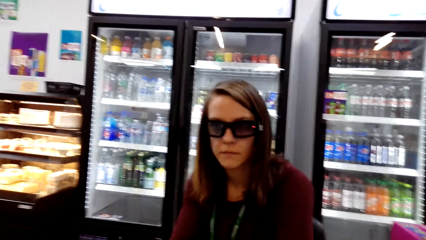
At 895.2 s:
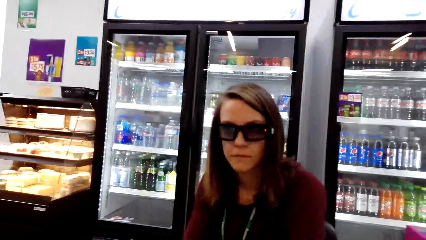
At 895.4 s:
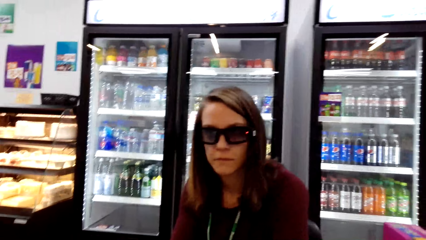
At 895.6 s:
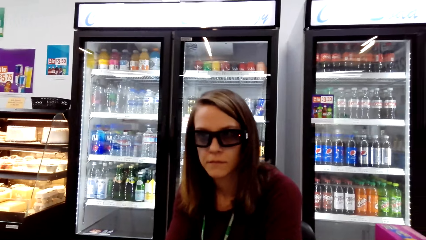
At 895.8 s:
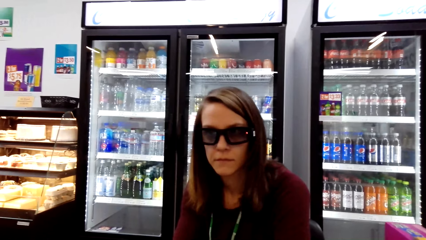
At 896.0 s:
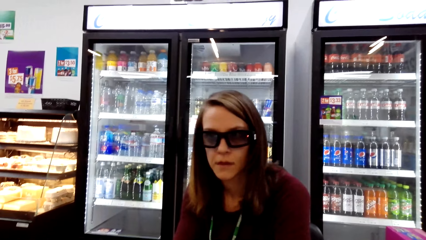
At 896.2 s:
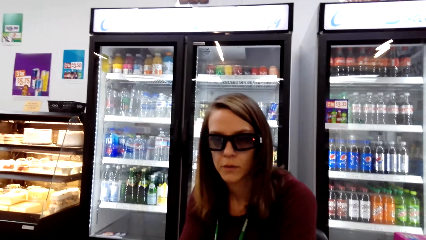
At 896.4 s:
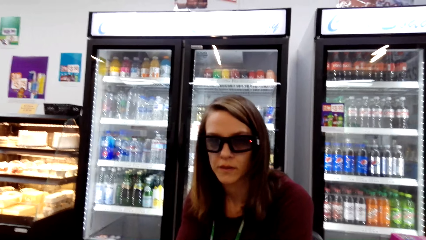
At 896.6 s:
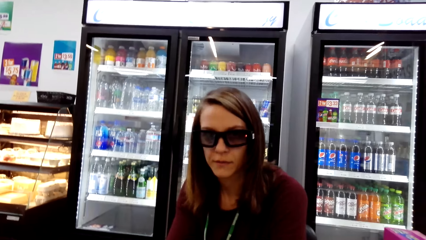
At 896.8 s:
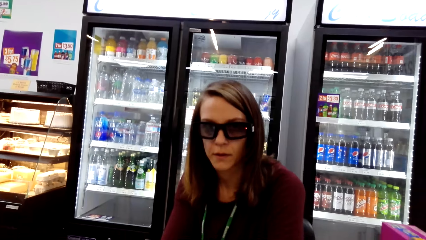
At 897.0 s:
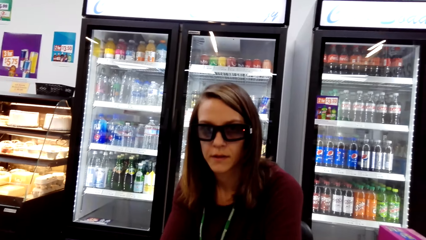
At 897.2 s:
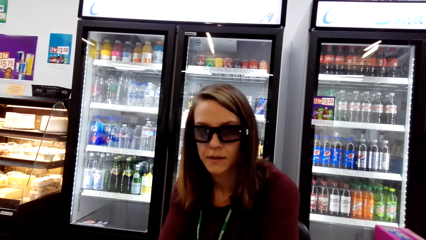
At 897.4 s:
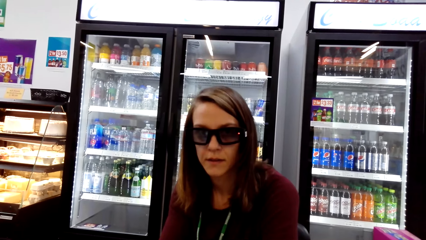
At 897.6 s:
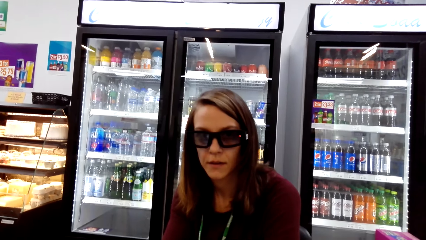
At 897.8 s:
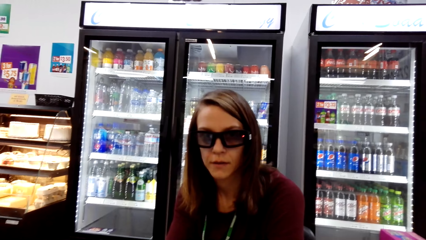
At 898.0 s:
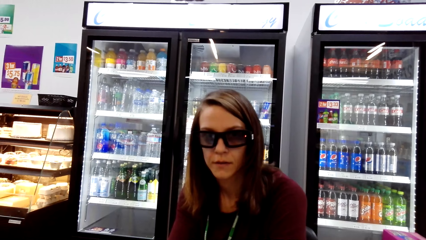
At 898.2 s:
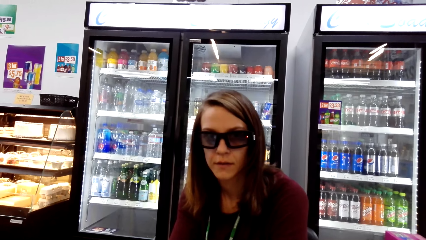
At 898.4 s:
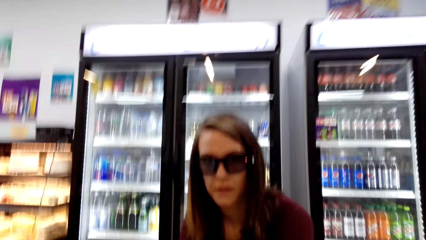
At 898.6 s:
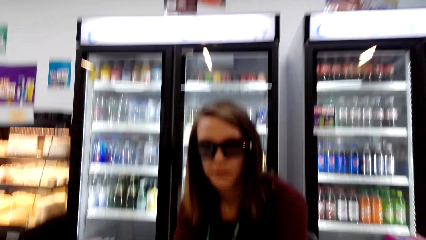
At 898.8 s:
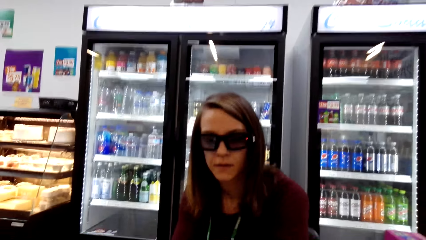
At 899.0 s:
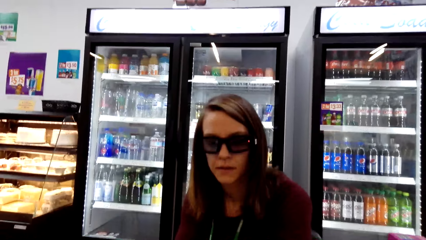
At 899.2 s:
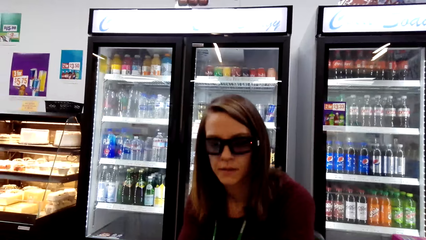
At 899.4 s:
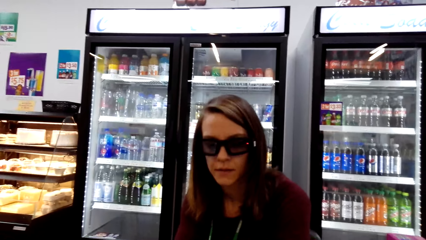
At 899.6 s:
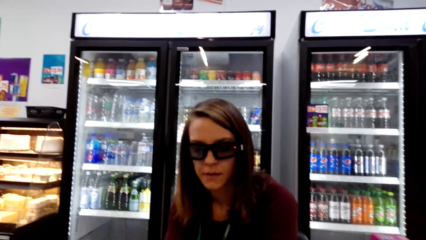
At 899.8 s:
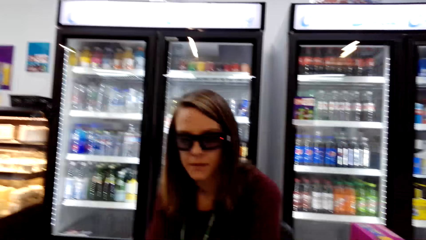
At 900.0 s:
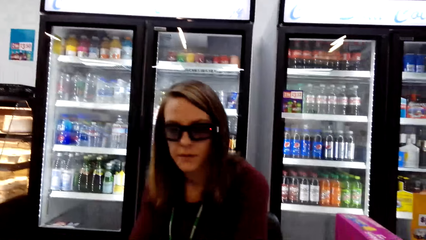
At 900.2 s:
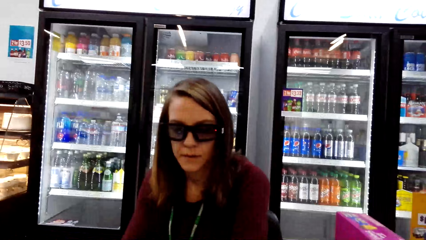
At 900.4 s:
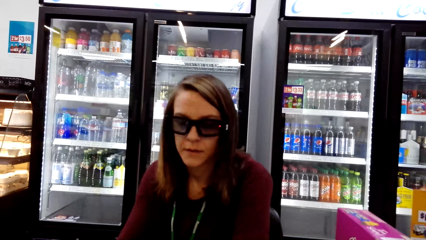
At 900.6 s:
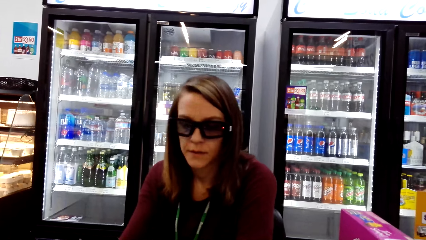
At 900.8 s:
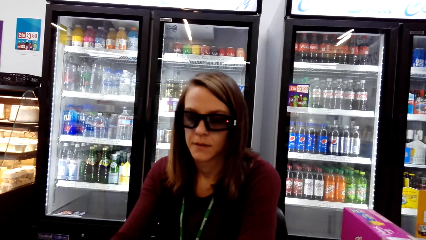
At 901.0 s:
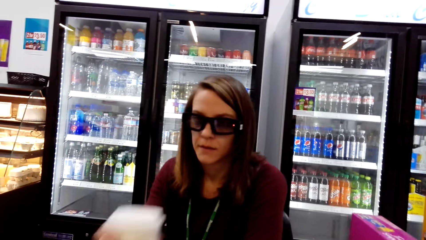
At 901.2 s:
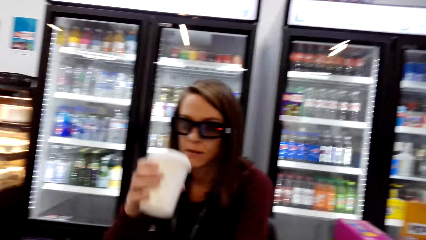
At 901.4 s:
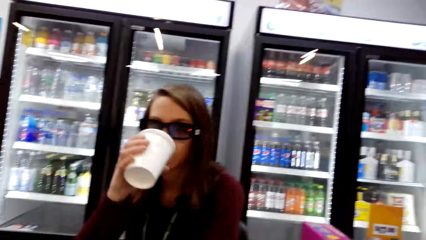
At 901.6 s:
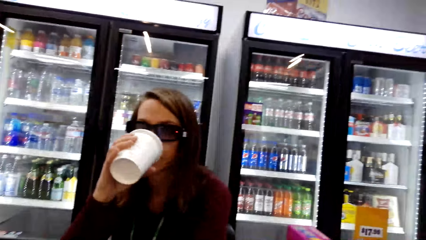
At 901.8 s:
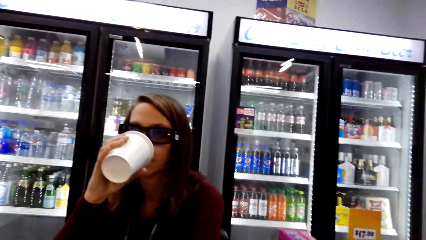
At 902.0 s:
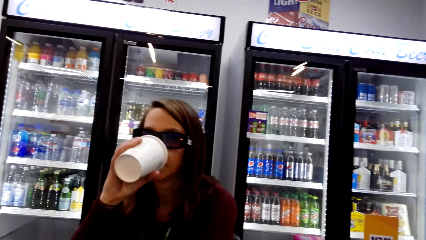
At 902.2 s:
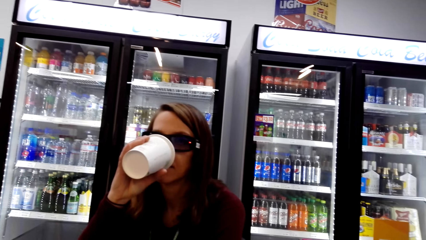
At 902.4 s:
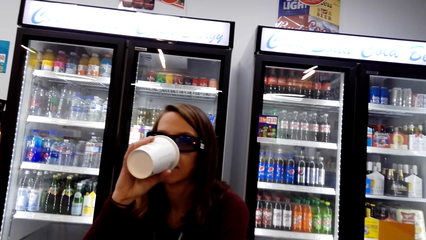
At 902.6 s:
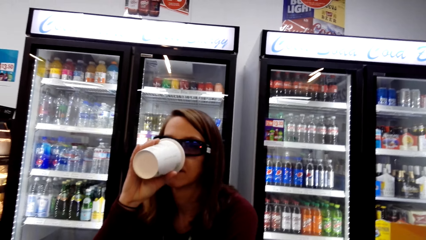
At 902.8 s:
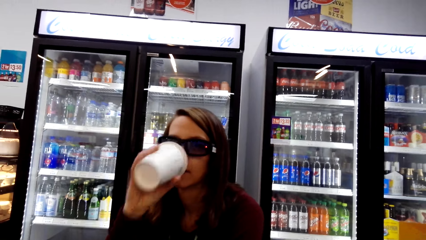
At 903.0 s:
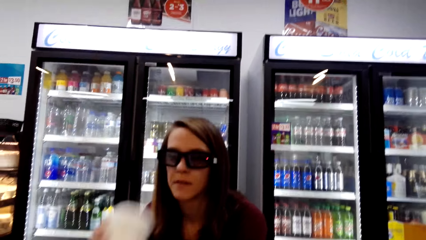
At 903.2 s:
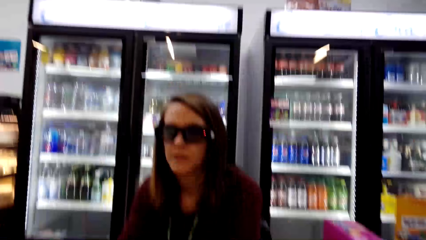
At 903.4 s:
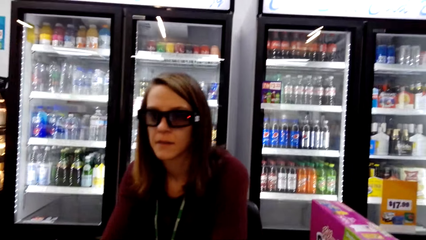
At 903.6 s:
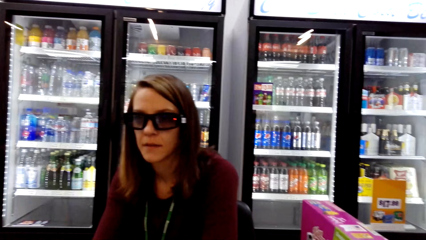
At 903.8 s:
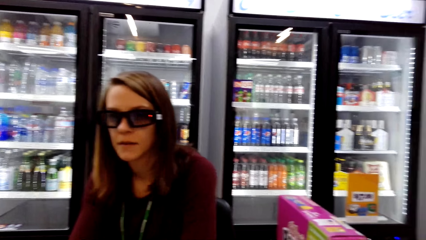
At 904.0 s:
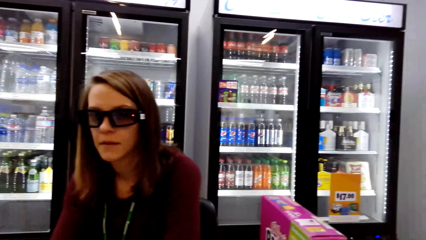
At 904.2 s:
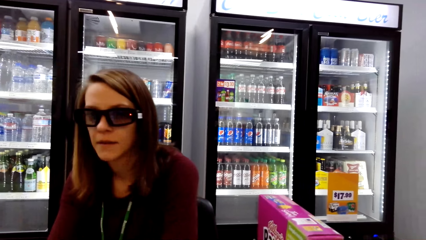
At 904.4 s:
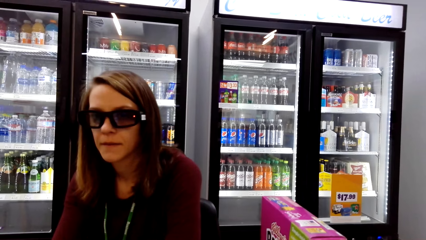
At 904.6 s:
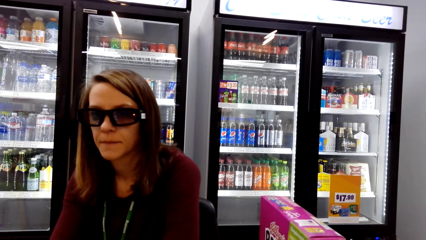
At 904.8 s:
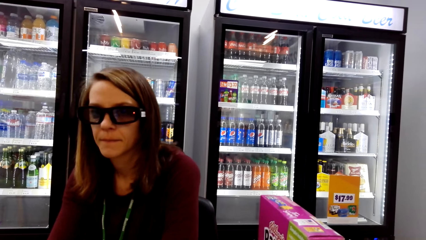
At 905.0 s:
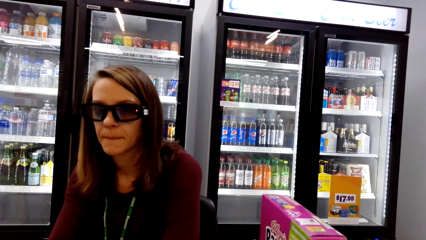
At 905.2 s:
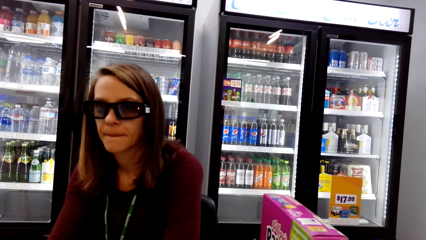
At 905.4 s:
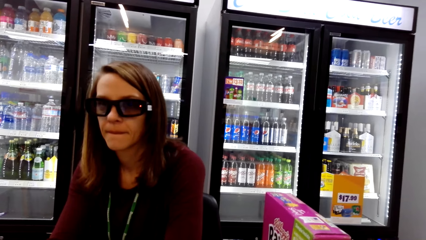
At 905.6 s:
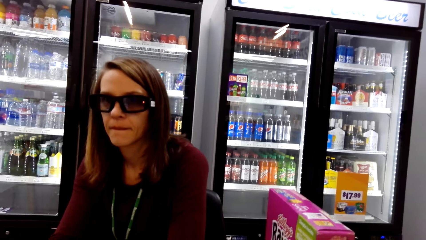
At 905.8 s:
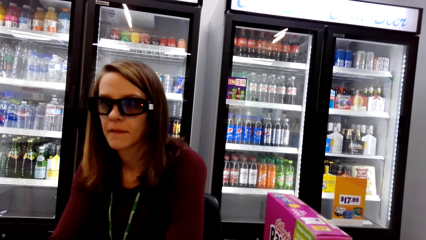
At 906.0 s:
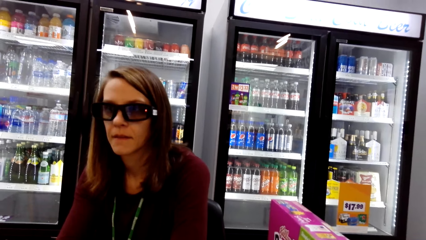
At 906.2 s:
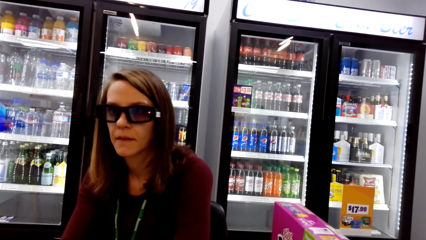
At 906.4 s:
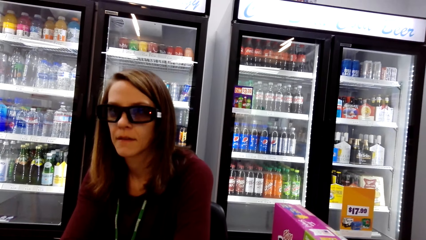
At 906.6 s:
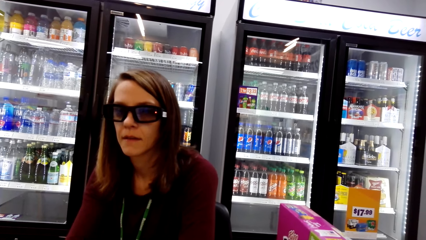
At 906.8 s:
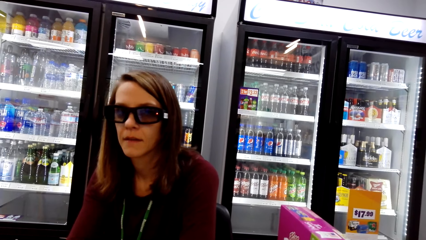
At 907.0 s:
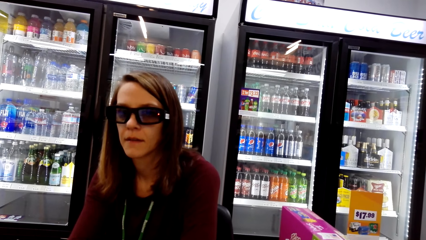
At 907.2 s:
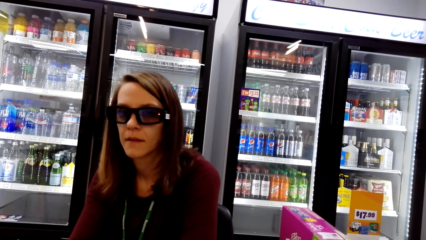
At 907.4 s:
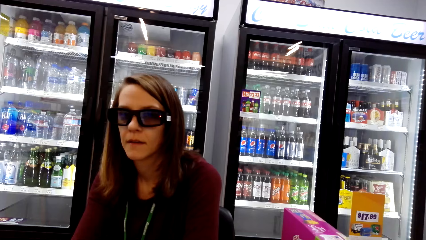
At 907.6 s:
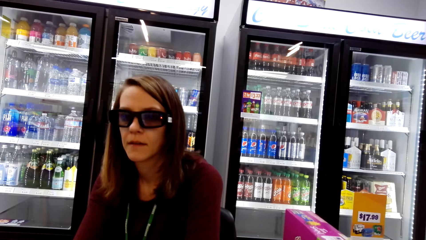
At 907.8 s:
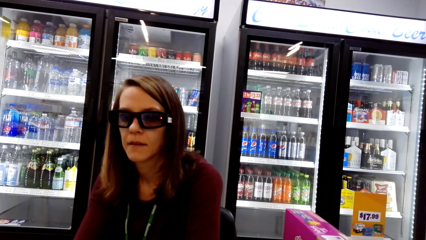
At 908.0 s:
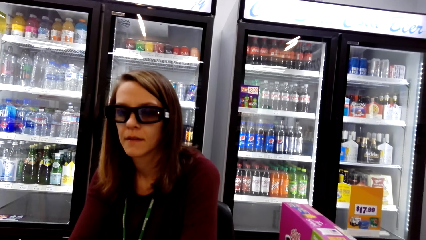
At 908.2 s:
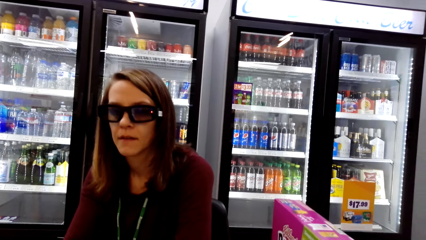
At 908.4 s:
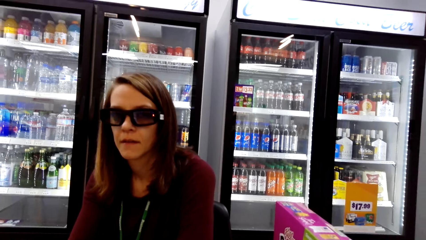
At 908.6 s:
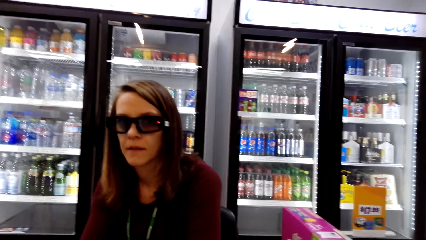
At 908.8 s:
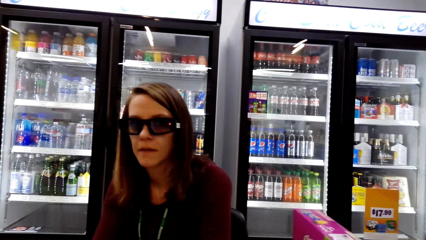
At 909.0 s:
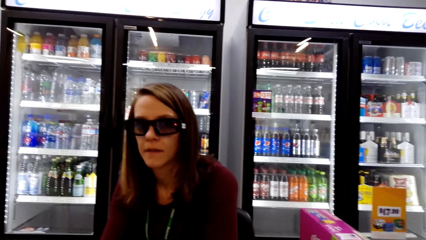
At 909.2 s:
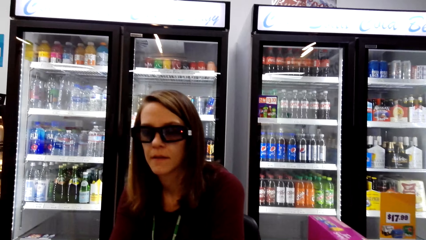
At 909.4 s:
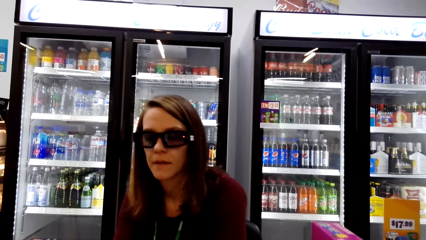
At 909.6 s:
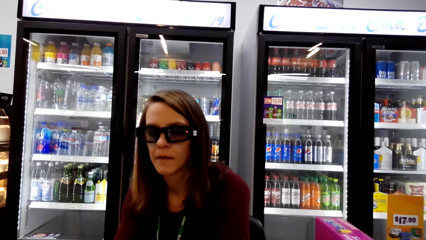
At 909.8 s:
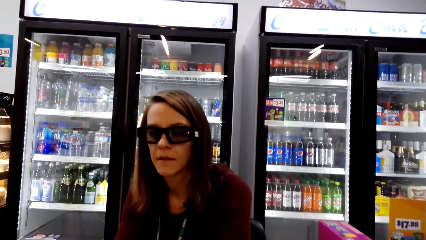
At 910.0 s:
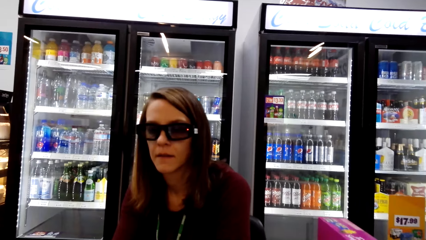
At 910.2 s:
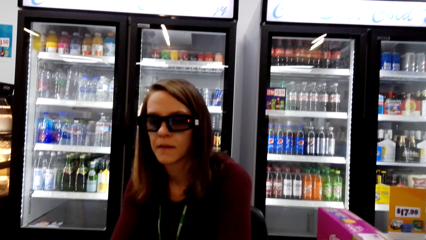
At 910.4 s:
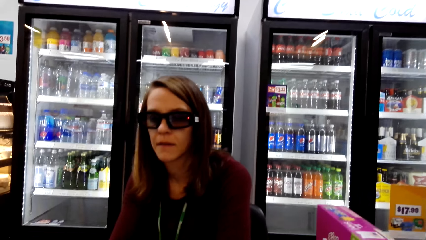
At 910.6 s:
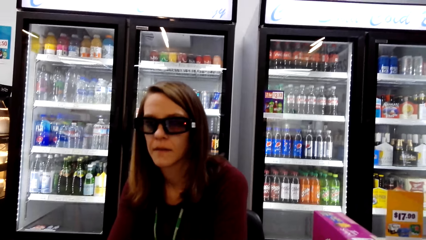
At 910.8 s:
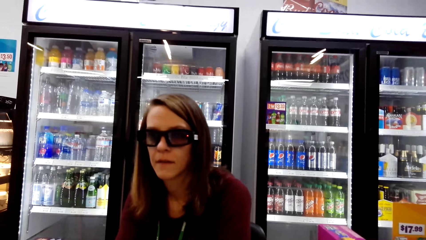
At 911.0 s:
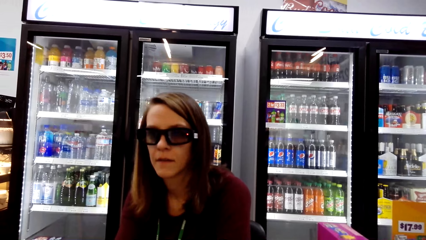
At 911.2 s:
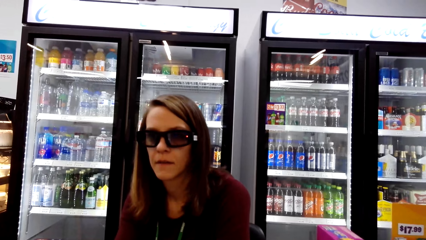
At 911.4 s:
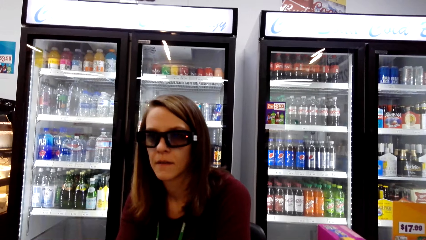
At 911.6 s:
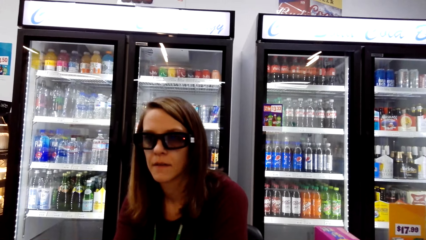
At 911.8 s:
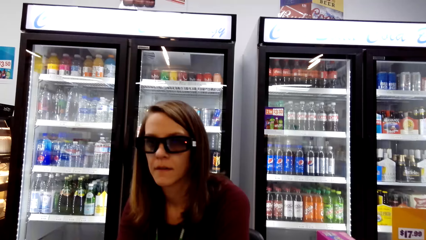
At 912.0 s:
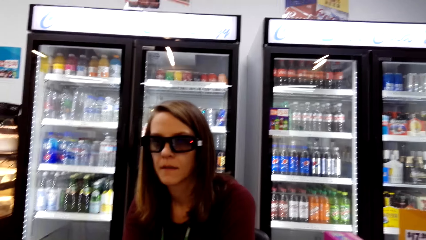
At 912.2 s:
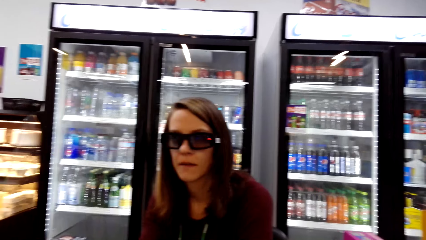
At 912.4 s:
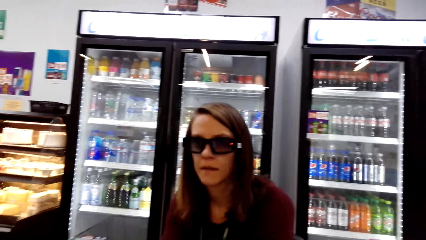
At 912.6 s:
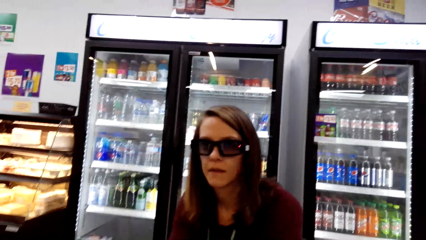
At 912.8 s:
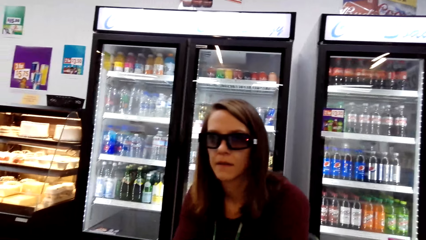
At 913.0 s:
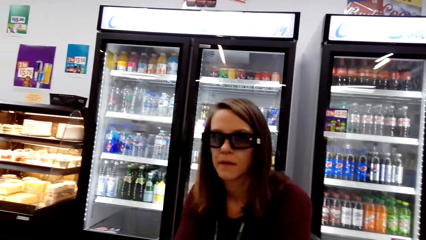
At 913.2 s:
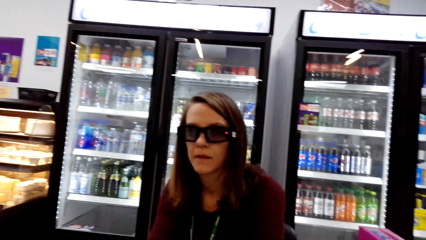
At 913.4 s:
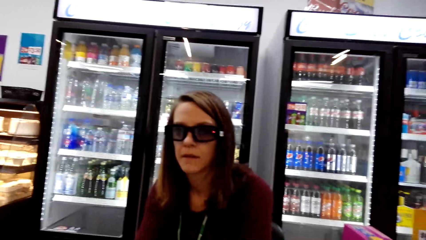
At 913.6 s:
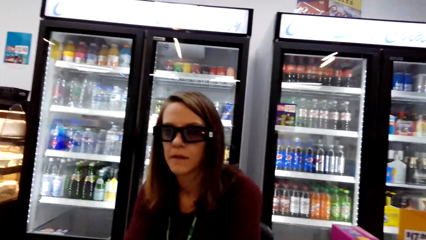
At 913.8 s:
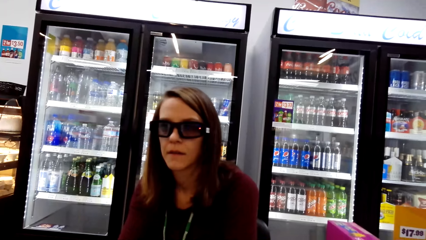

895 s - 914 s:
A woman picks up a coffee cup from the table. The woman drinks coffee from the coffee cup. The camera wearer places the plastic glass on the table. The woman puts the coffee cup on the table. The camera wearer converses with the woman.
